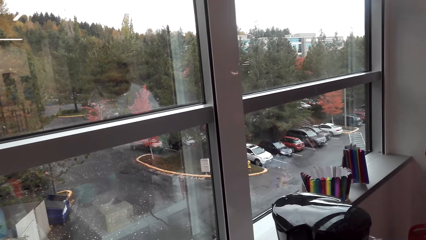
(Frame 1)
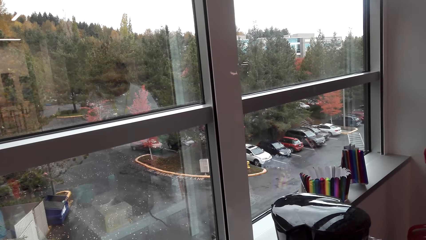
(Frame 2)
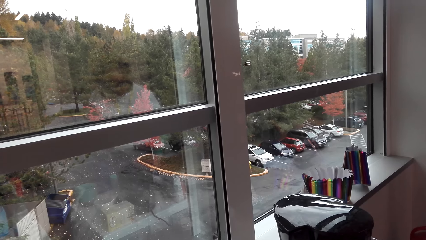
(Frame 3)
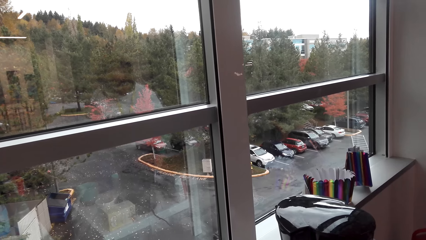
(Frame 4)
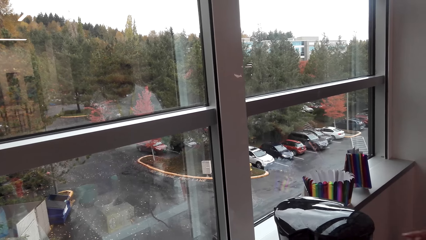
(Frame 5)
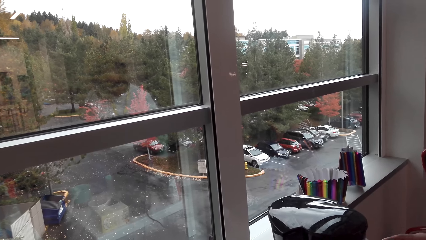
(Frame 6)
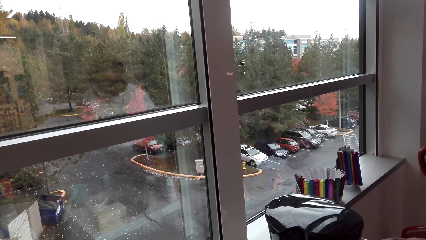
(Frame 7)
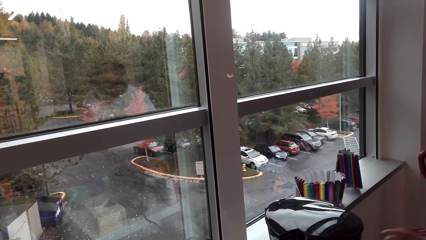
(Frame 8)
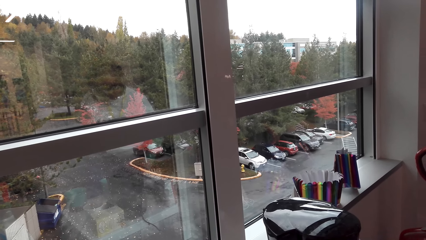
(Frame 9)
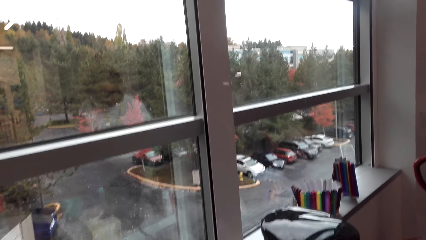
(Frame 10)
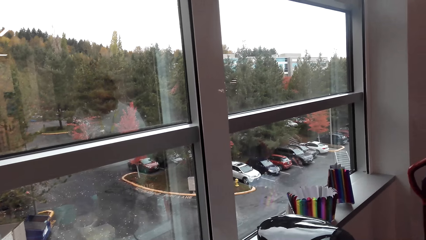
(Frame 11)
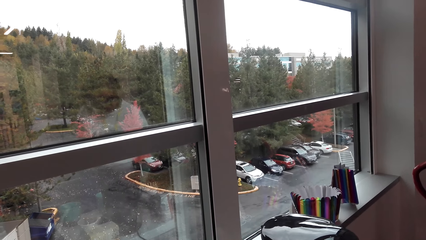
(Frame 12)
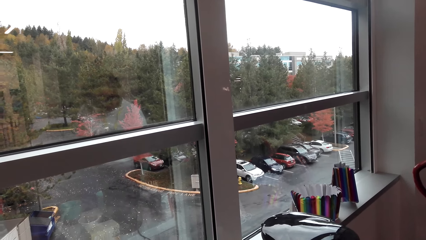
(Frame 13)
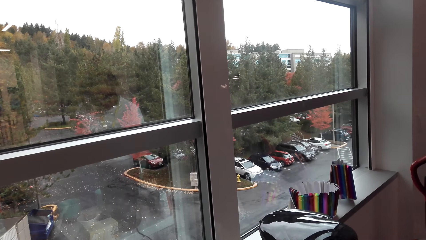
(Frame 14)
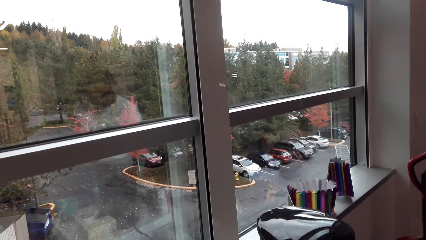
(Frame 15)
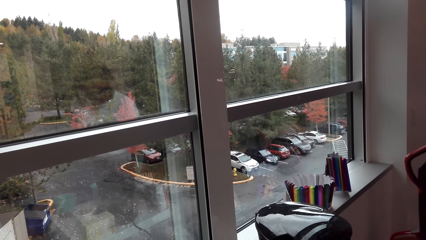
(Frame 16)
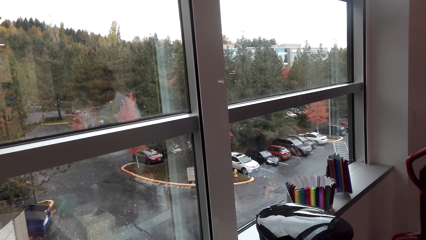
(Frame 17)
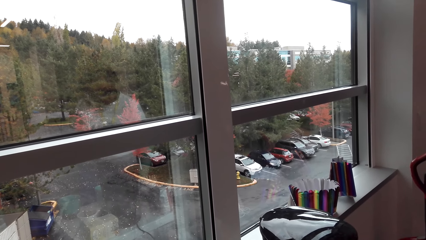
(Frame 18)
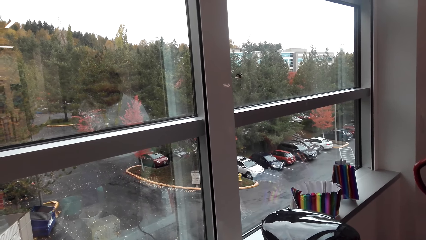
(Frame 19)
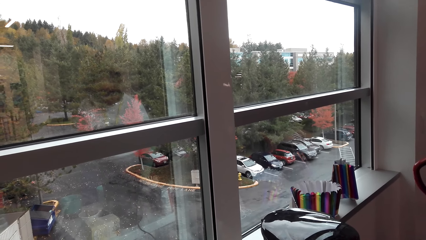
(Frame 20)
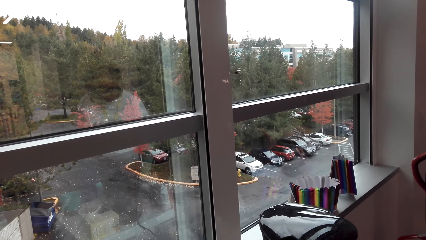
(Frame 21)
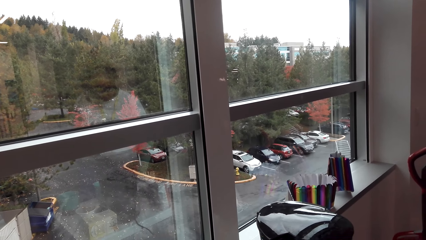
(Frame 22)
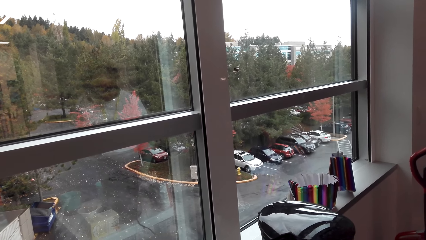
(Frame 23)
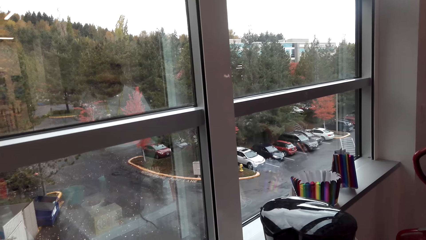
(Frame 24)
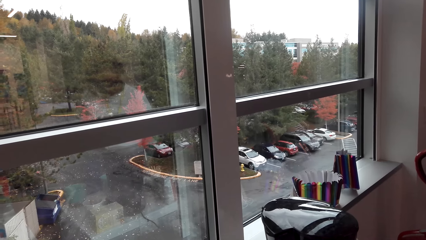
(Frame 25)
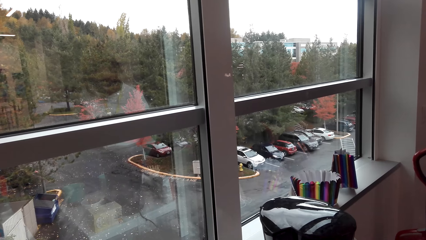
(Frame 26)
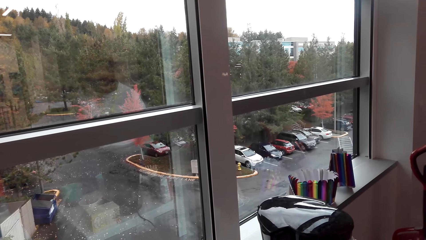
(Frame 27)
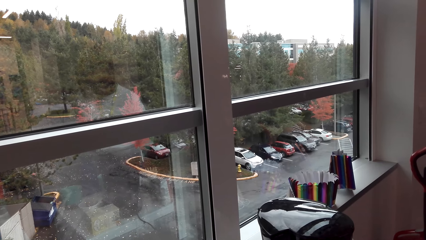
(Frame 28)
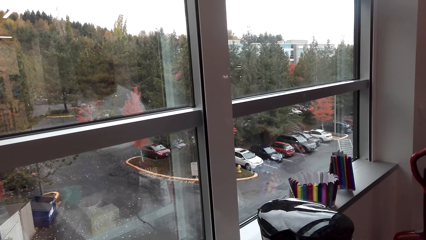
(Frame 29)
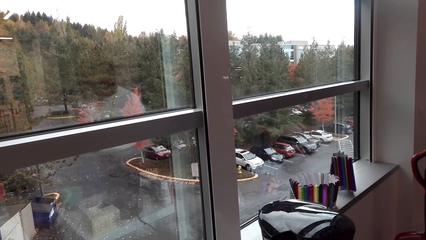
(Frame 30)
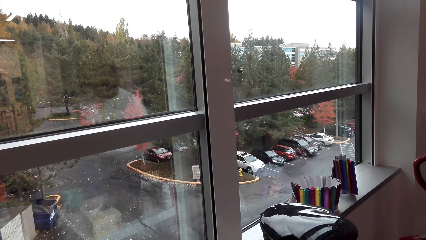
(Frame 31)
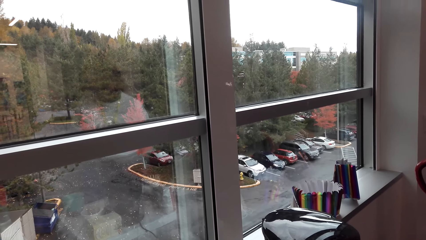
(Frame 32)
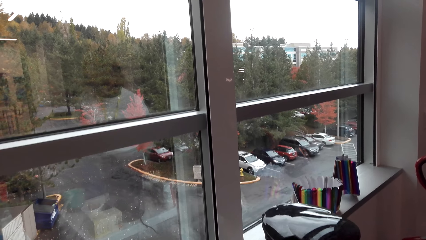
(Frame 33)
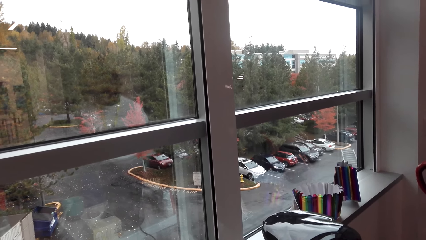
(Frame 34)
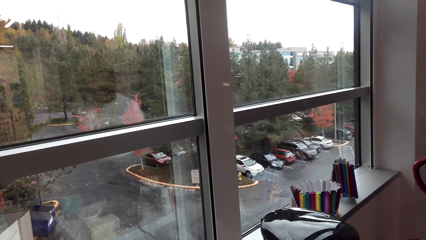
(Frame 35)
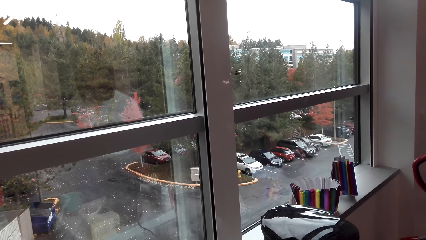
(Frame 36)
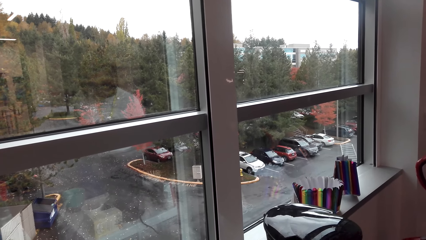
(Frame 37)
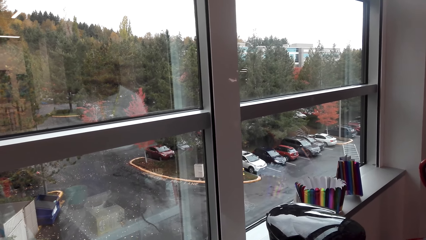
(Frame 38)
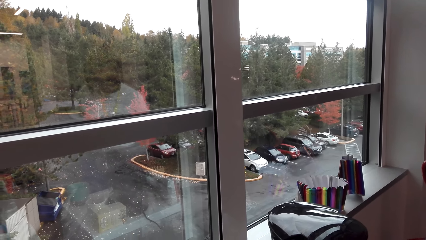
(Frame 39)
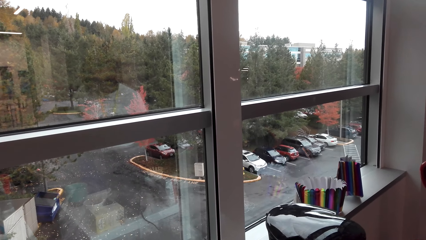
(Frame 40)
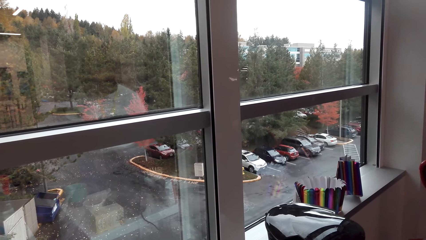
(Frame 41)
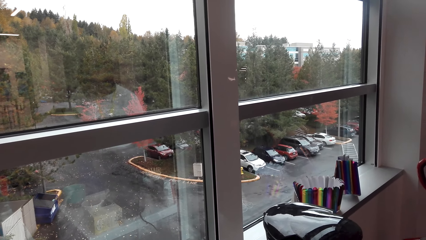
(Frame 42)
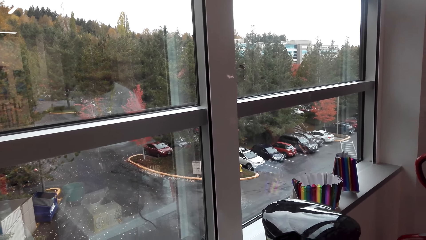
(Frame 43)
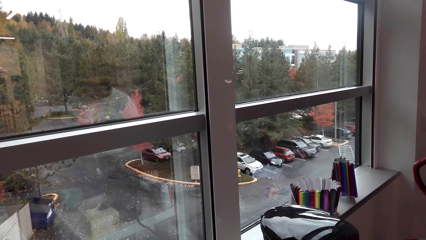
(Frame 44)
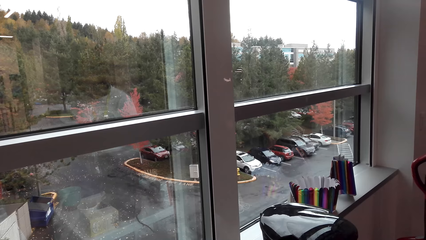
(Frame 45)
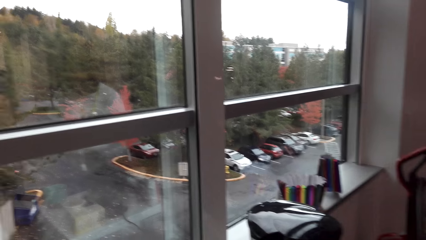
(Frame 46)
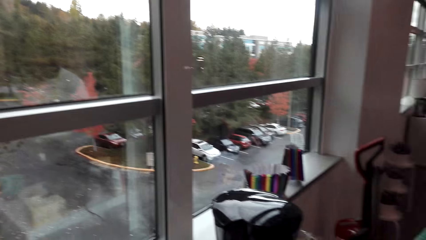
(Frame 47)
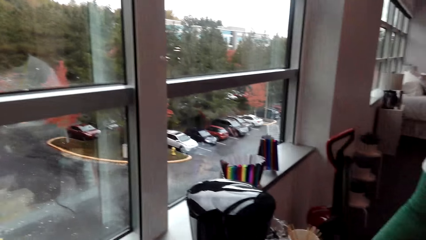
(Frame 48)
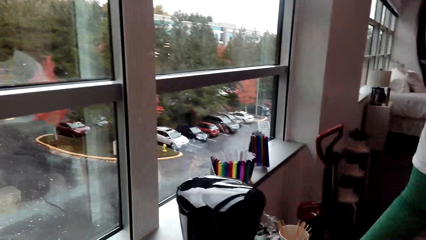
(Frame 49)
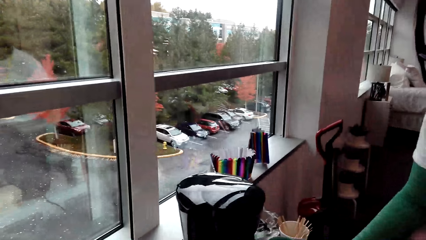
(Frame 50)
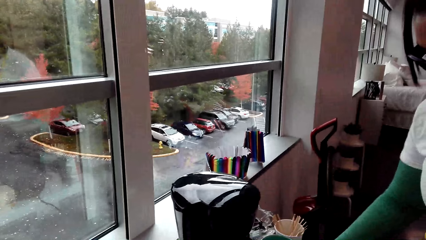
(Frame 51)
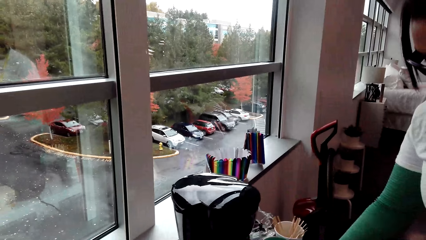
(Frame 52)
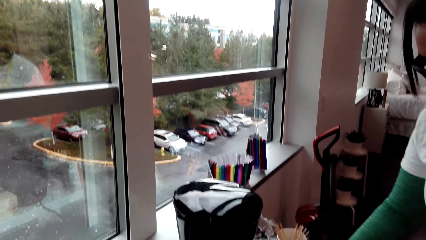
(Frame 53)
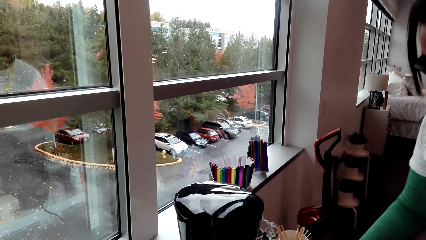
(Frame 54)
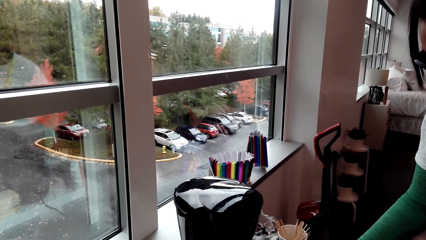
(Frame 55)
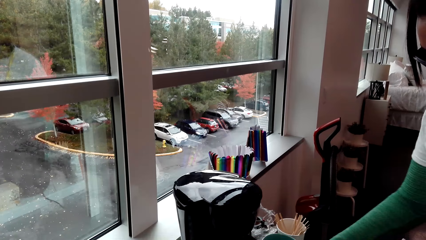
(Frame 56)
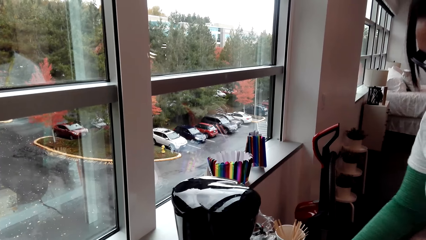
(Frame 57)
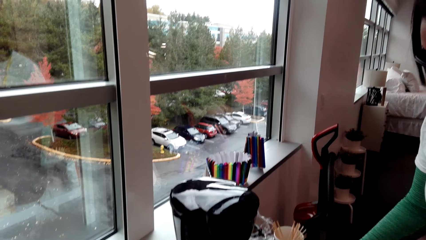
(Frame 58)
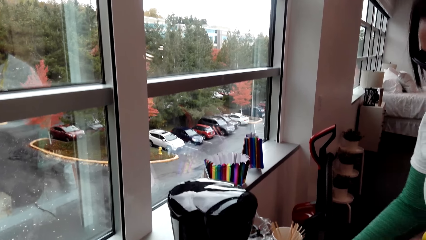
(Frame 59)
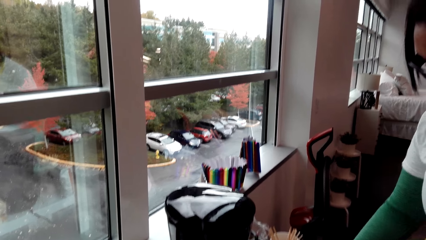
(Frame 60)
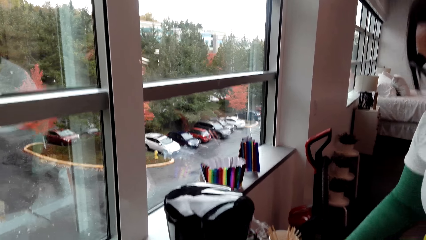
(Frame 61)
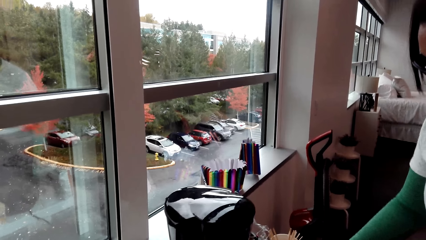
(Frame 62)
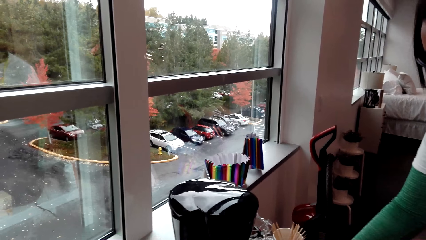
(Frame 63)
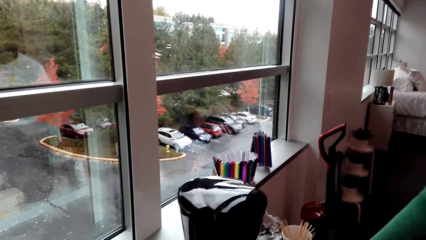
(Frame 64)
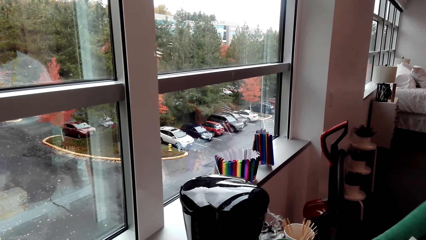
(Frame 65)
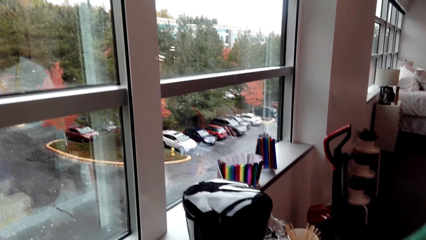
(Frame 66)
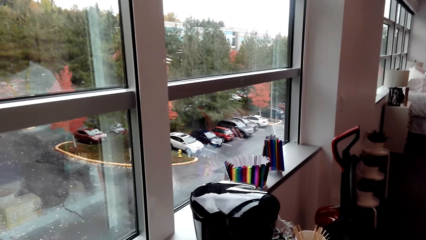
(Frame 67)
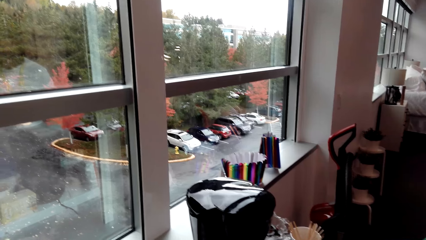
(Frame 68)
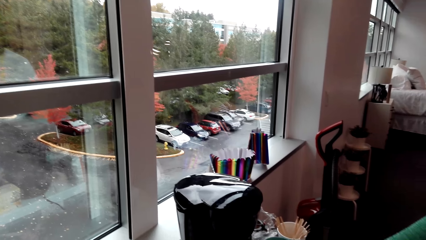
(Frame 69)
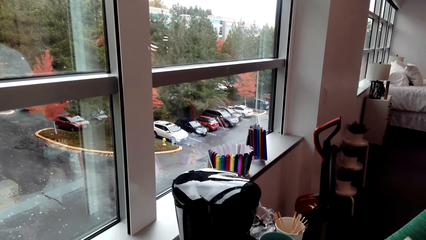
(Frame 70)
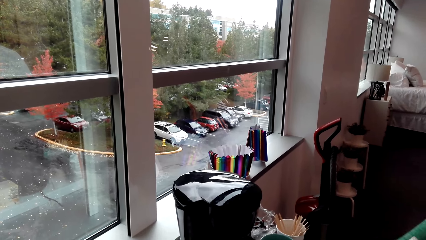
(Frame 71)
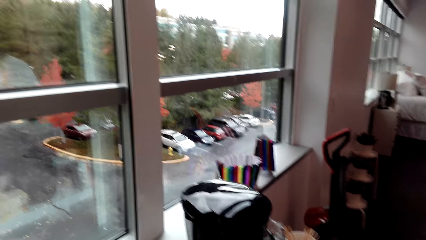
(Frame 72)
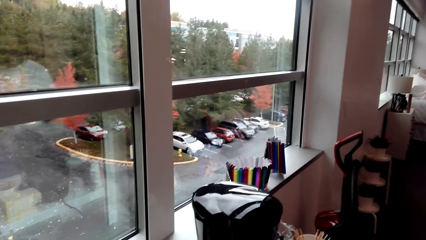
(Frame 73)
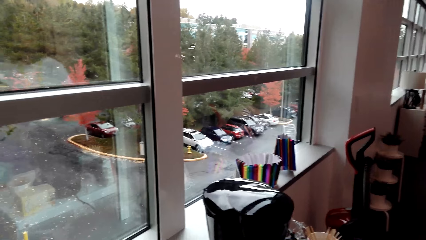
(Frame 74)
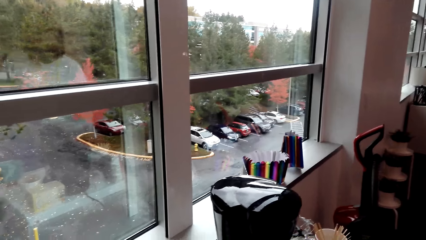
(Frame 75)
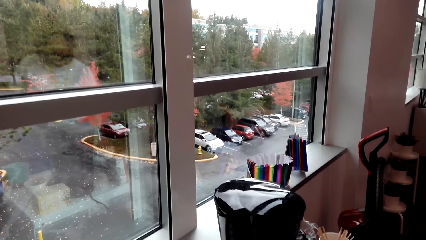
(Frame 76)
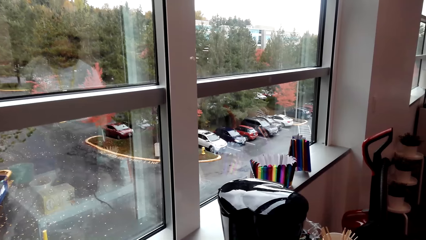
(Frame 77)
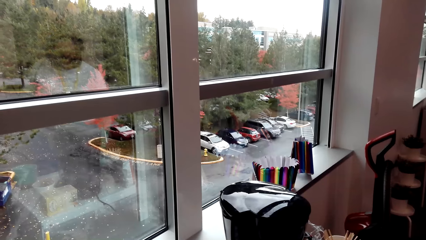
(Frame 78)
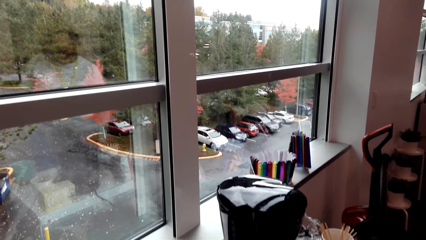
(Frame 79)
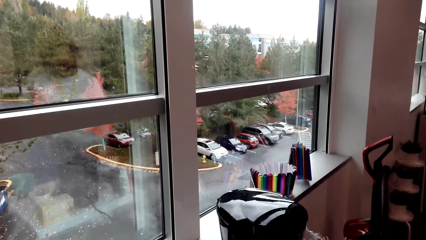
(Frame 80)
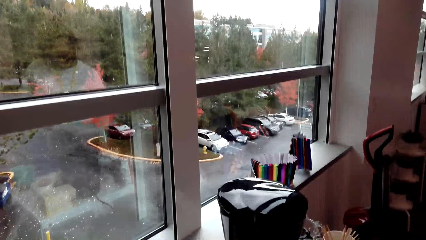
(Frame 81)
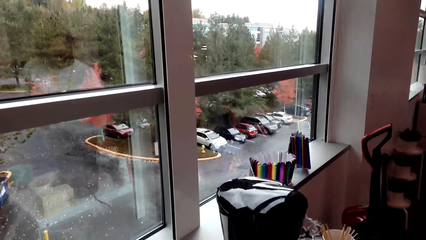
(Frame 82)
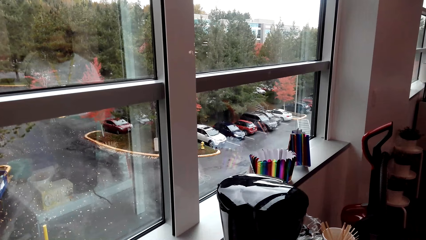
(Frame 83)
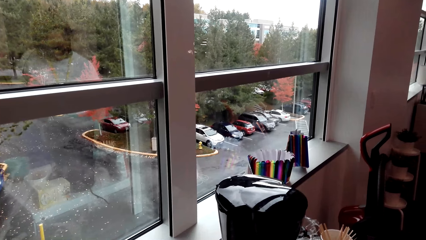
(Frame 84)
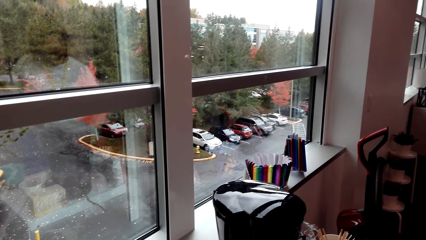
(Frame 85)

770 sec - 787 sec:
The camera wearer looks around. A woman prepares coffee.
